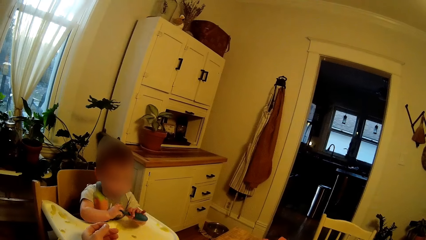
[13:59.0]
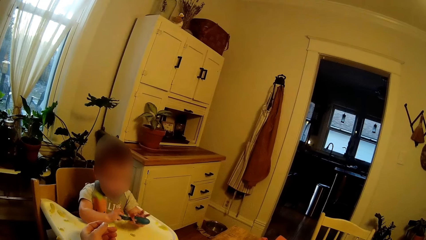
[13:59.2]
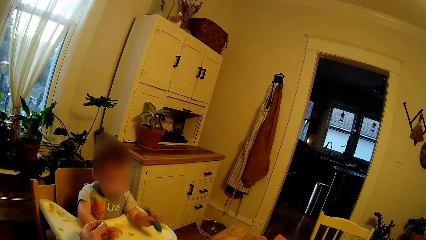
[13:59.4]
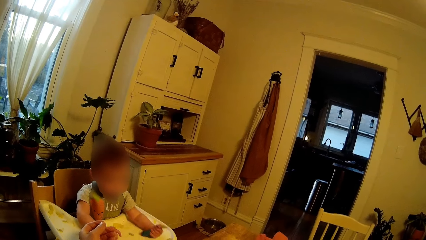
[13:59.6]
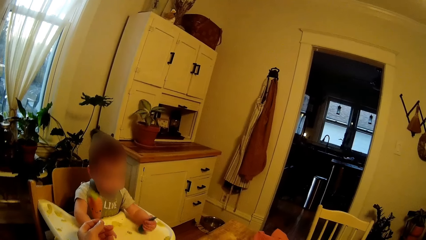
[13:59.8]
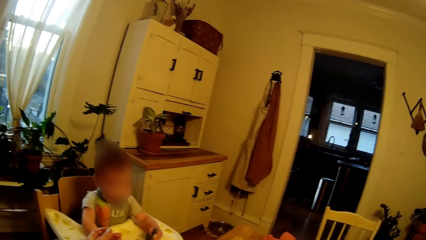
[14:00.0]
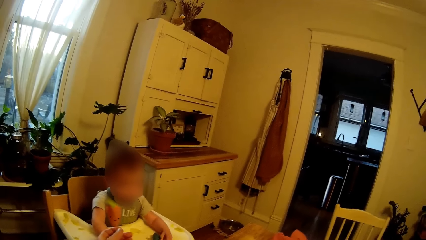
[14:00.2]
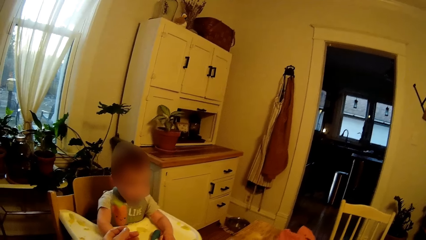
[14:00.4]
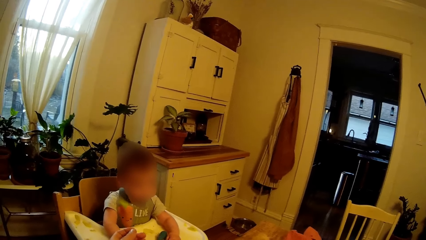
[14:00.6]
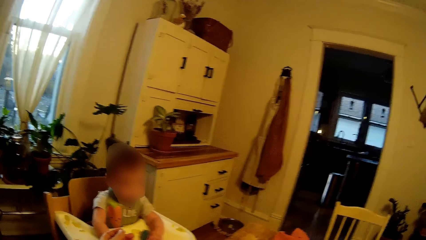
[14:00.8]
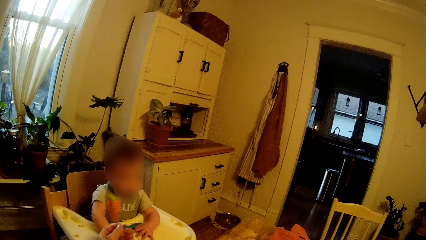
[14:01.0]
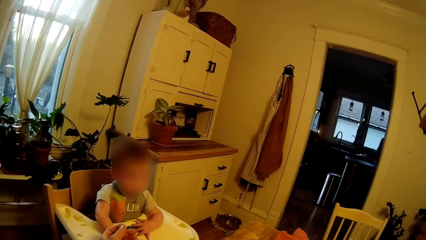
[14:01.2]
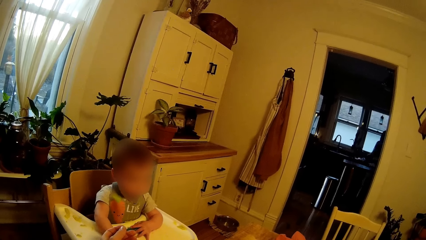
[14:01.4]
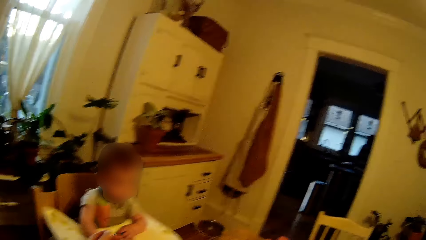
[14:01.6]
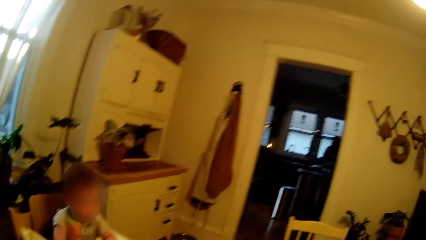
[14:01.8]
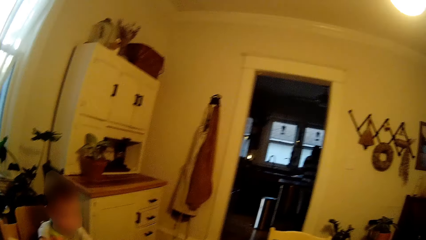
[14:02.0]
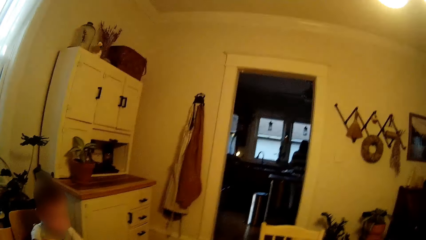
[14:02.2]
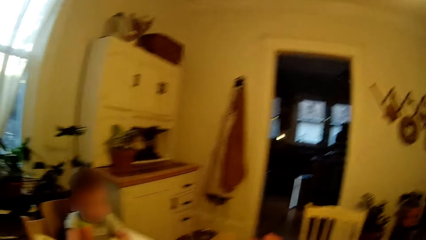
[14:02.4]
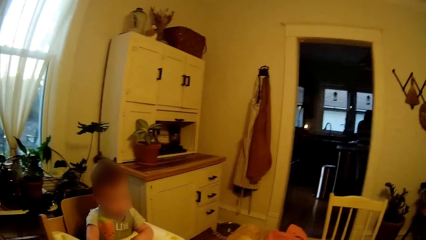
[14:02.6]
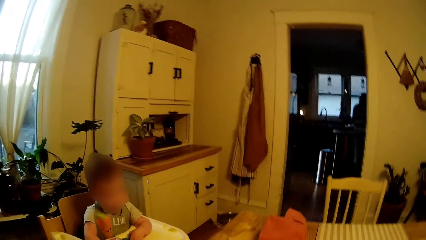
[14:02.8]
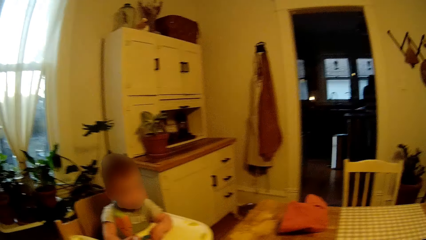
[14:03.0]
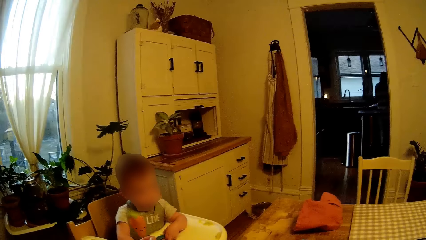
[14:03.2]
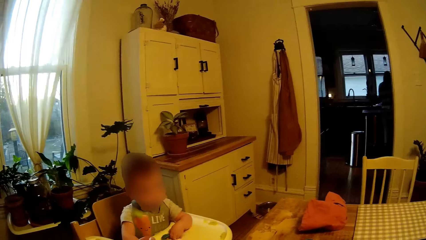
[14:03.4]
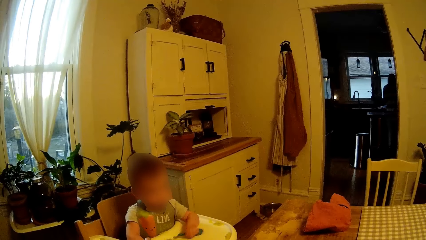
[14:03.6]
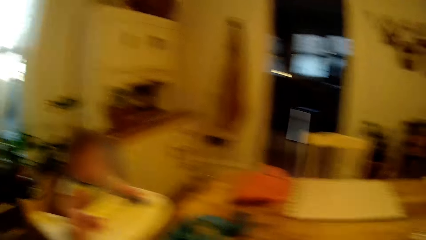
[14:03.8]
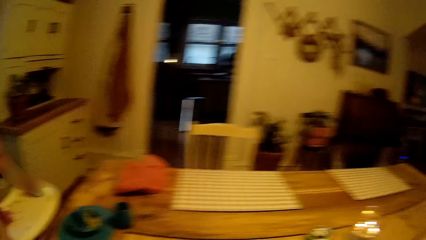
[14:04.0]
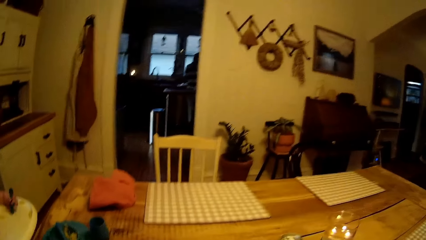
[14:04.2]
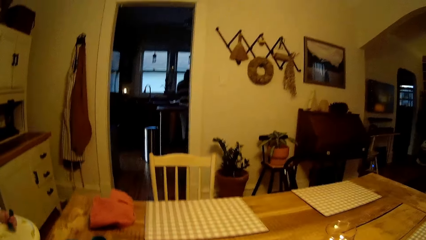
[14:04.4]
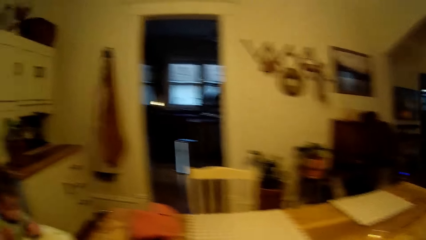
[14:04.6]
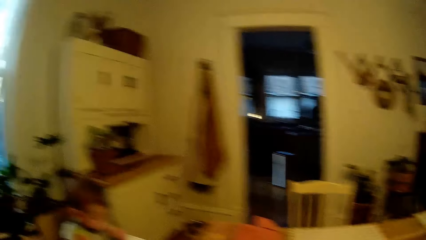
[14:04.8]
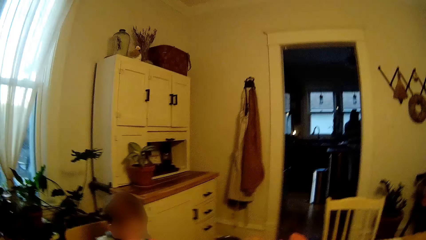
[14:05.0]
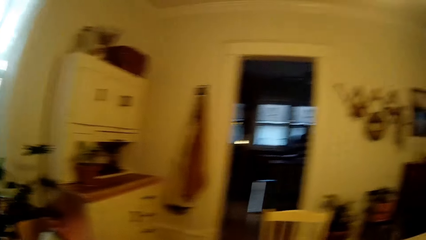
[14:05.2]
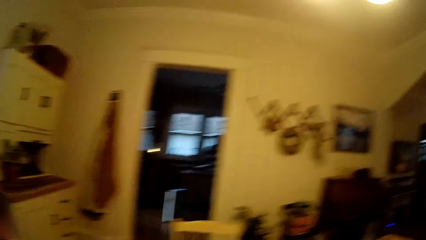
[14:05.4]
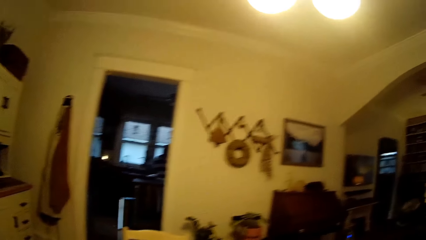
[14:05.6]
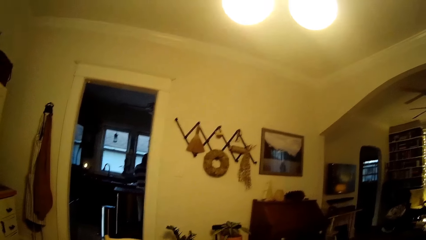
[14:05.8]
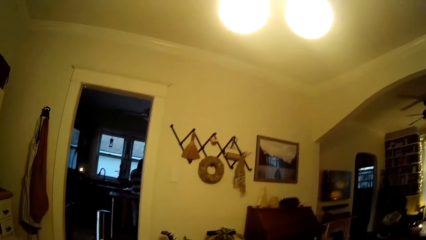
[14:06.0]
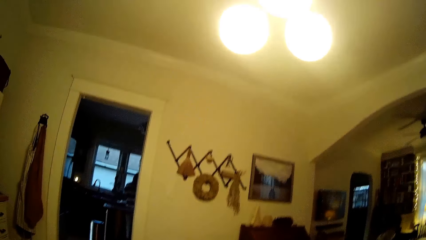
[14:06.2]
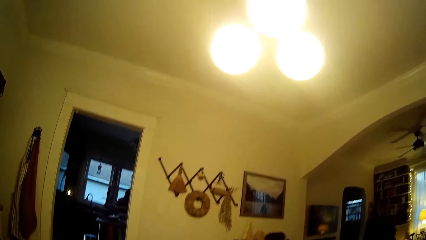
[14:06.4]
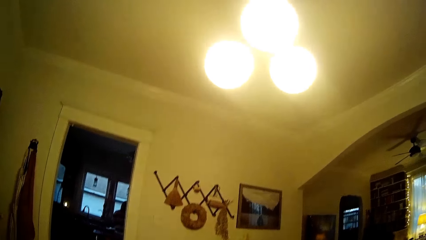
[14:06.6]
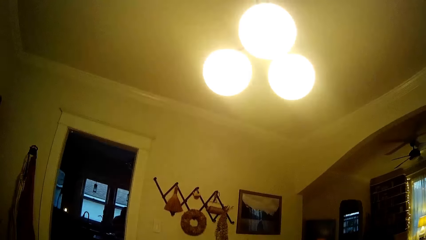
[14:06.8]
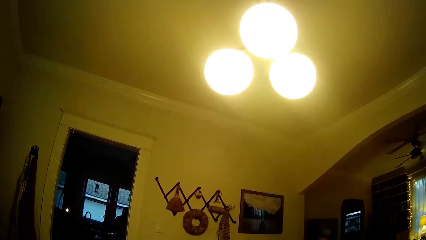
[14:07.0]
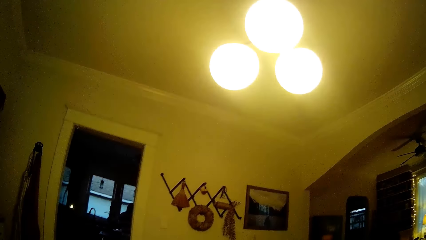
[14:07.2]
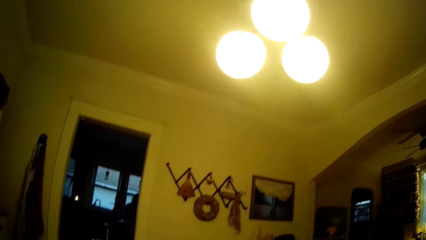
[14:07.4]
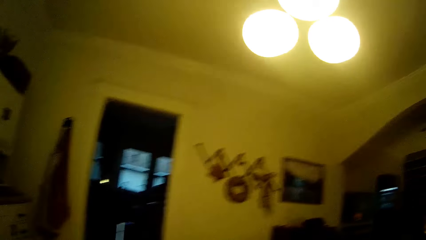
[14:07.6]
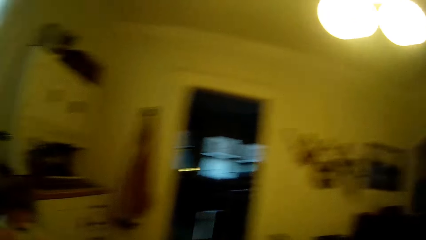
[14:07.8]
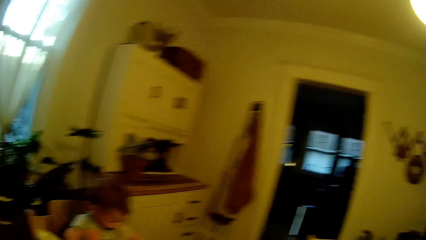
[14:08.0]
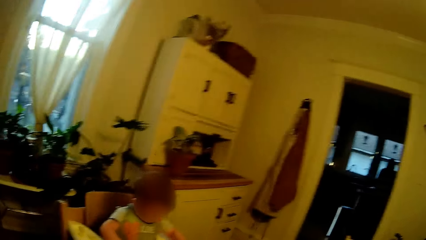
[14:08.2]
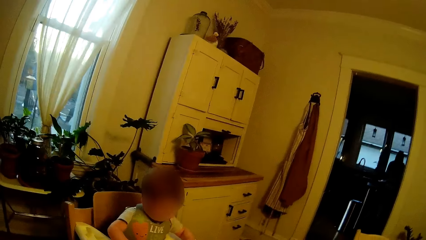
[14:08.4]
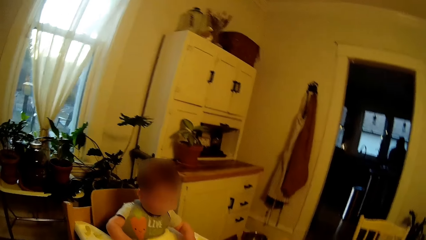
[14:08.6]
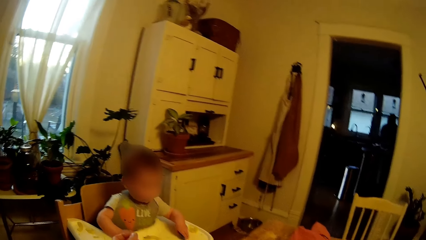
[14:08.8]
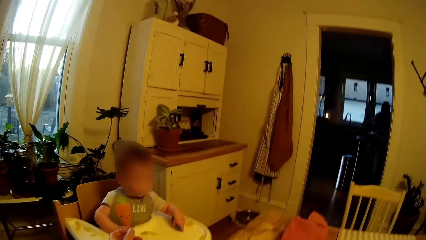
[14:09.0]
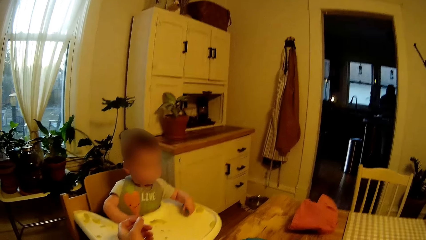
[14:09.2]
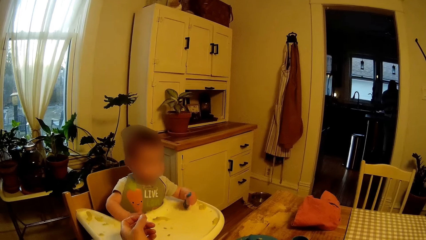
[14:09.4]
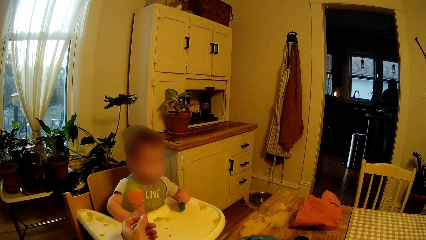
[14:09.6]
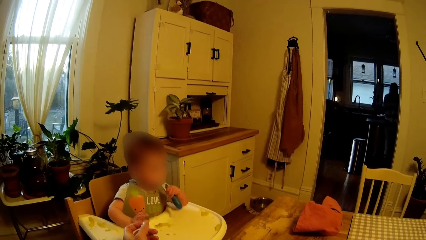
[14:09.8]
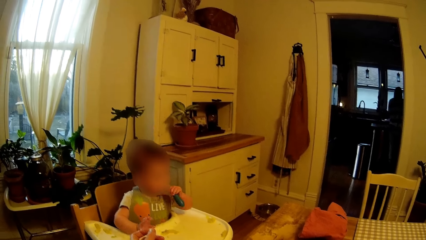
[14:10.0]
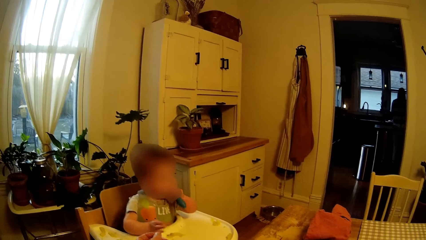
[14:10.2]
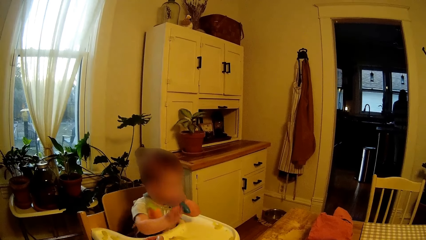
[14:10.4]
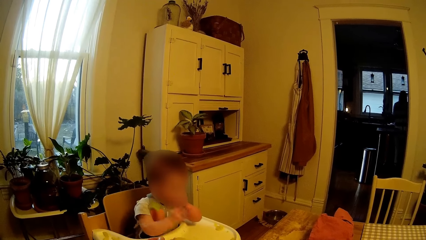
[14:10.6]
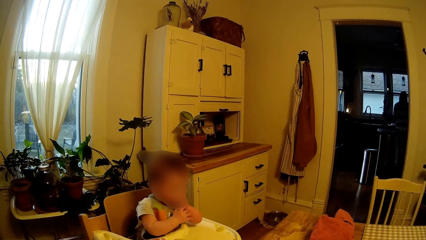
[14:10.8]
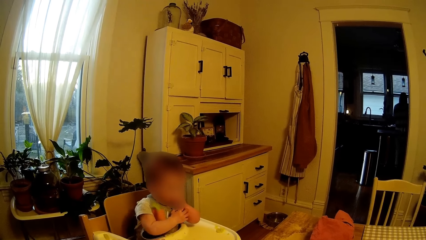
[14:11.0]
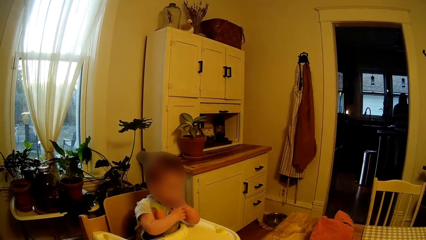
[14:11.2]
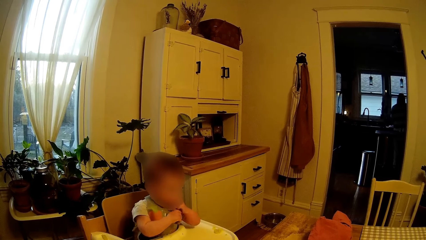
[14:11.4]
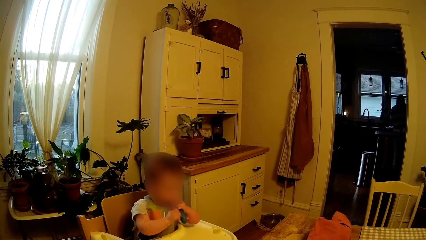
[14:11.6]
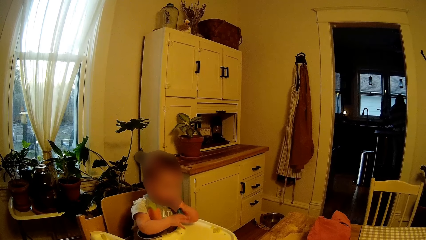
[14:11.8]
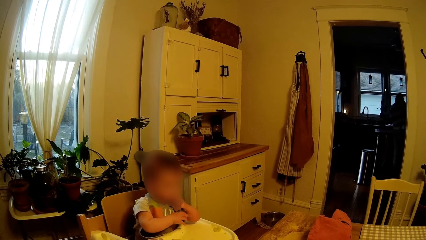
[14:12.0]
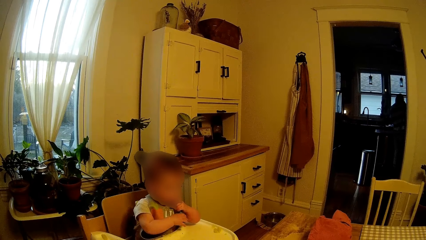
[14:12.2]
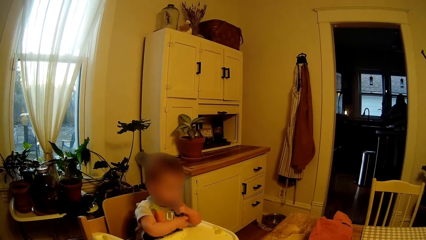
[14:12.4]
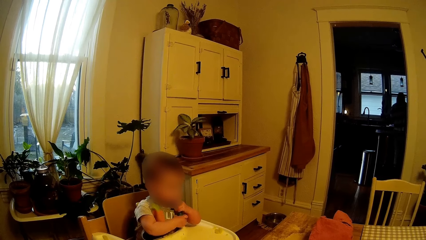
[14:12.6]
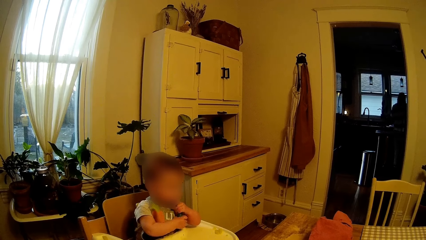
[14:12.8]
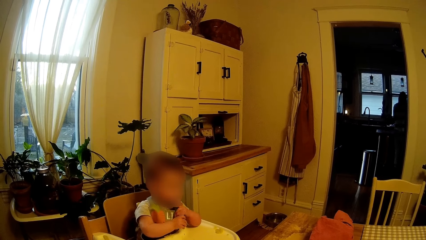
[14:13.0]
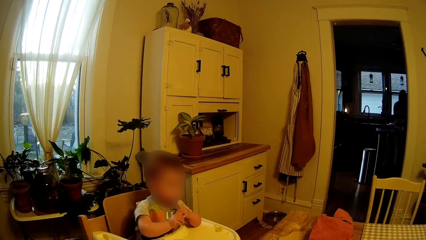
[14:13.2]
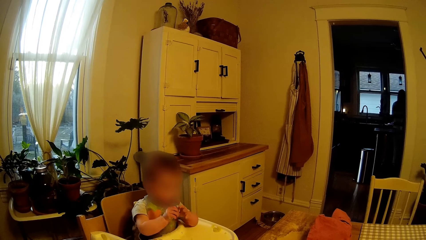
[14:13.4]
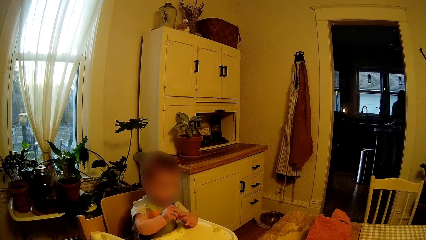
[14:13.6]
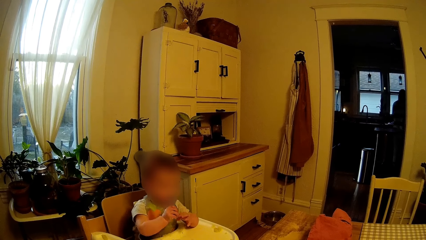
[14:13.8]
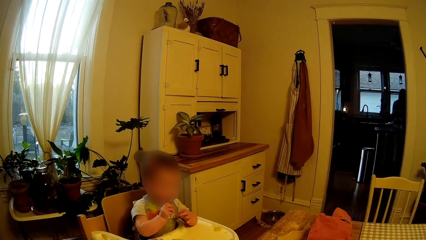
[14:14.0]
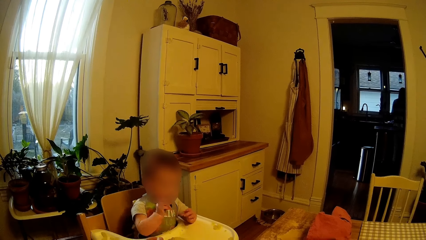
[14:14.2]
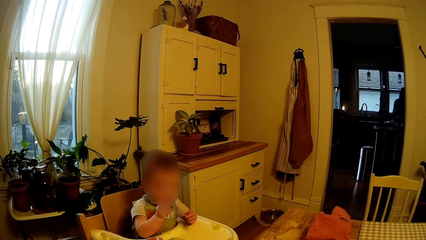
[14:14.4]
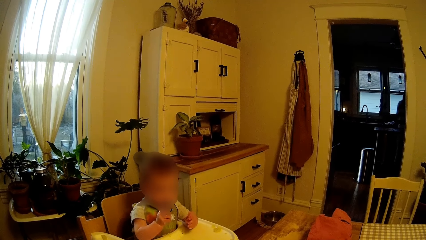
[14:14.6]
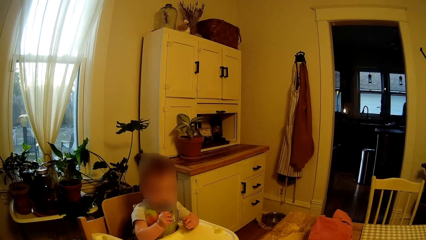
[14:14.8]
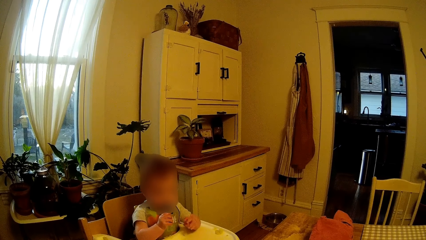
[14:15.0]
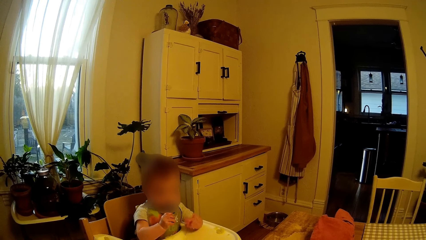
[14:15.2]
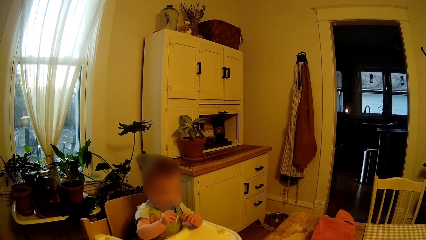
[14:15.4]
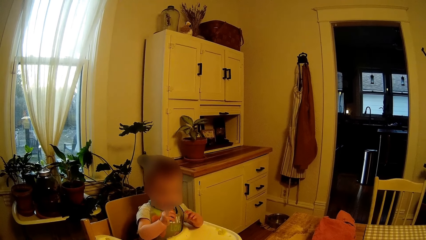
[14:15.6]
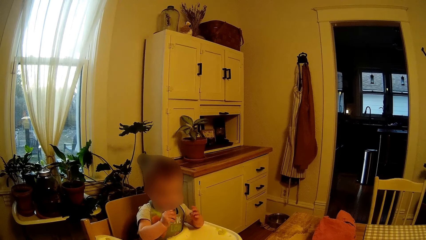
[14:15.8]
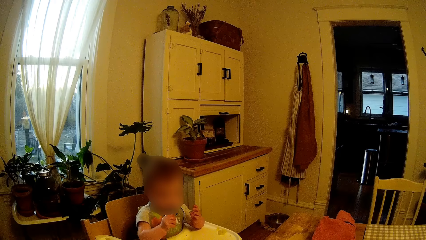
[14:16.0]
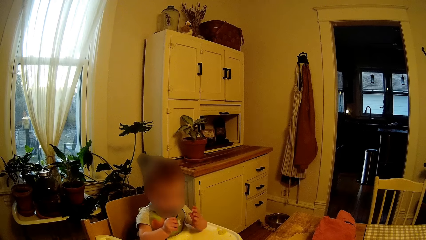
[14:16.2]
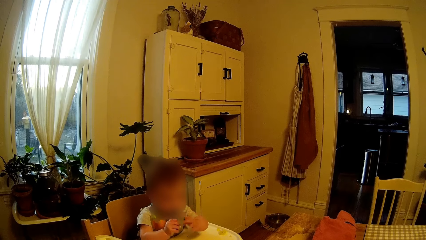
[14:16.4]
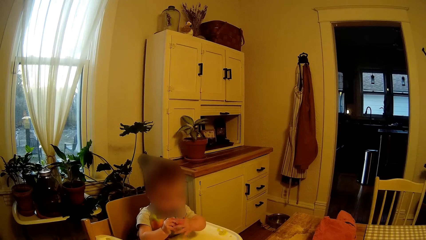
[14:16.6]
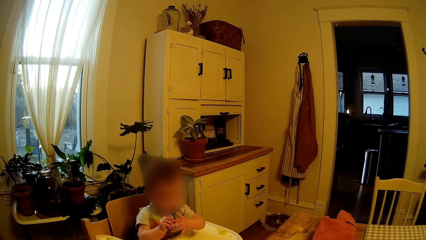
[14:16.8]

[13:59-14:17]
The camera wearer gives a person the spoon. The baby holds the spoon in his left hand. The baby drops the spoon on the high chair with his left hand. The baby touches the spoon on the high chair with his left hand. The baby holds the spoon on the high chair with his left hand. The baby puts the spoon in his mouth with his left hand. The baby holds the spoon in both hands. The baby holds the spoon in his right hand. Another person leaves the kitchen.
